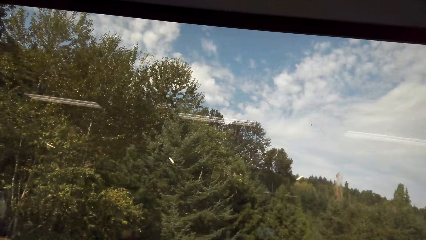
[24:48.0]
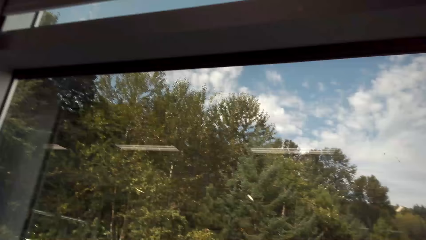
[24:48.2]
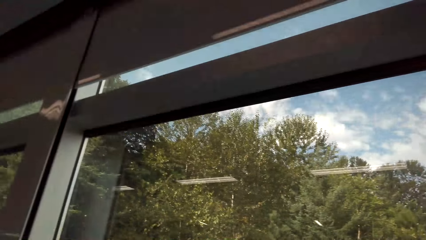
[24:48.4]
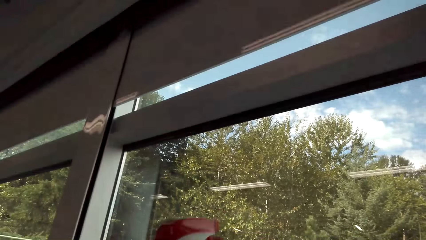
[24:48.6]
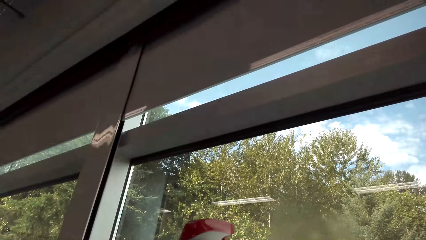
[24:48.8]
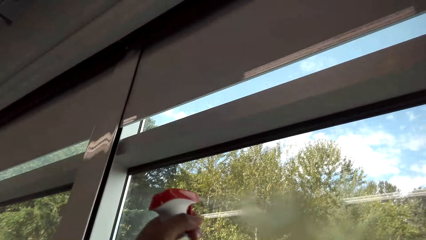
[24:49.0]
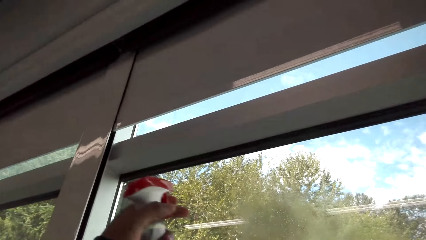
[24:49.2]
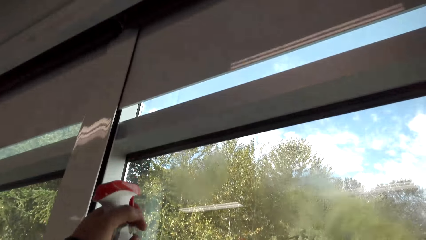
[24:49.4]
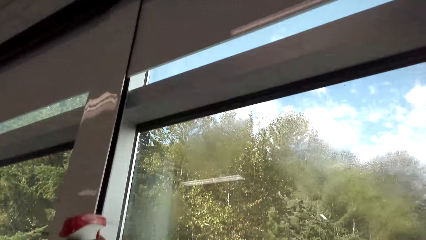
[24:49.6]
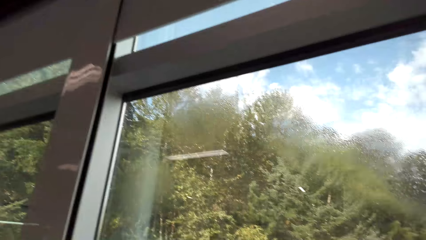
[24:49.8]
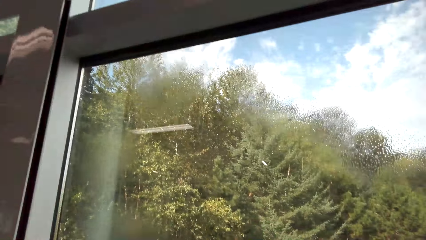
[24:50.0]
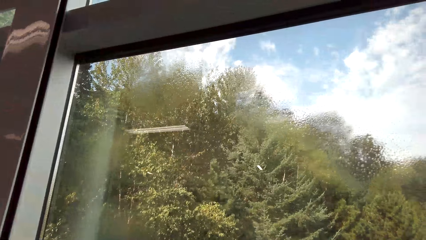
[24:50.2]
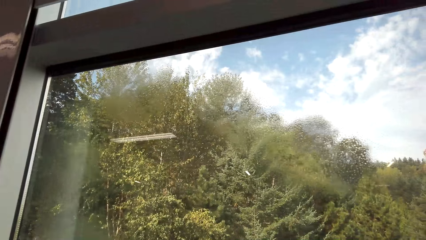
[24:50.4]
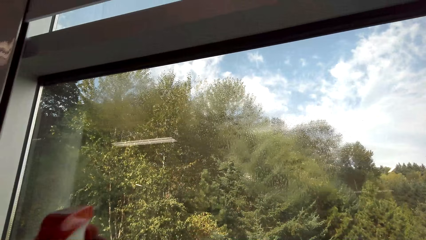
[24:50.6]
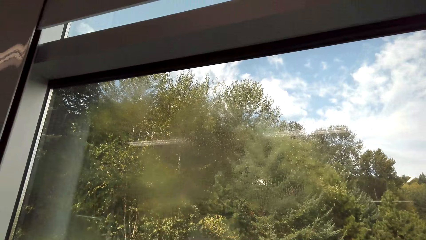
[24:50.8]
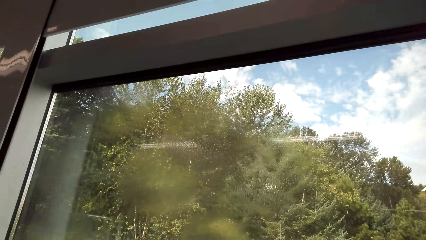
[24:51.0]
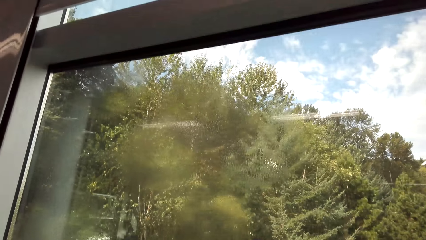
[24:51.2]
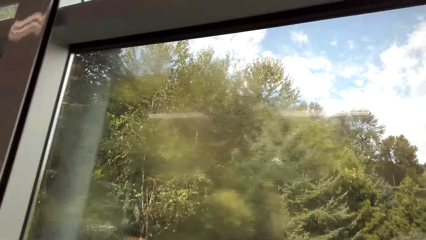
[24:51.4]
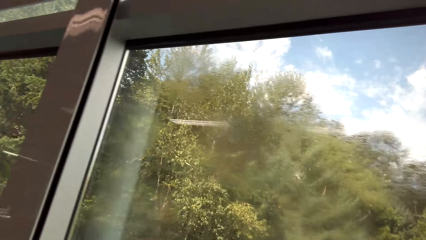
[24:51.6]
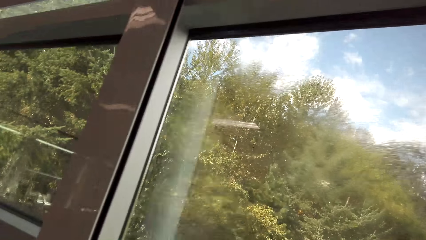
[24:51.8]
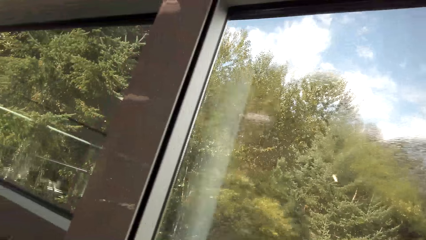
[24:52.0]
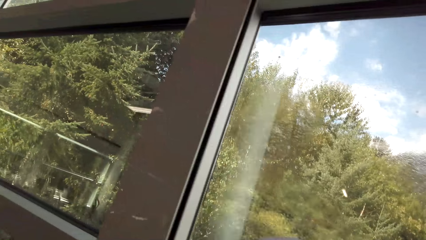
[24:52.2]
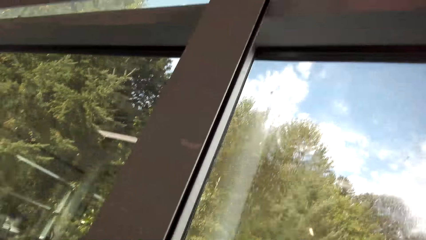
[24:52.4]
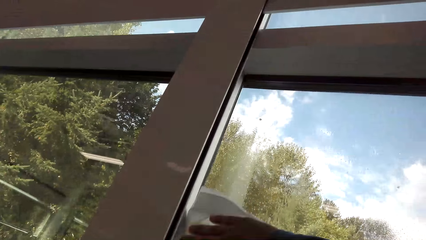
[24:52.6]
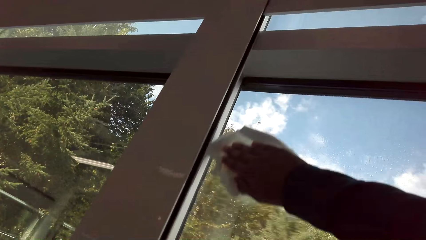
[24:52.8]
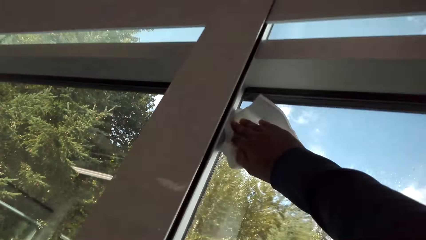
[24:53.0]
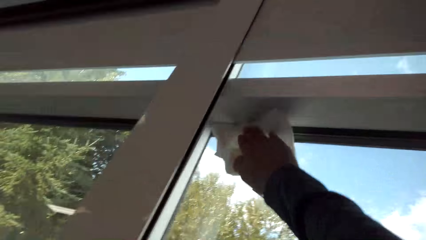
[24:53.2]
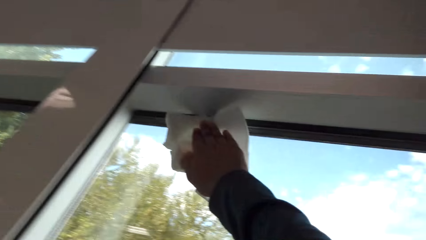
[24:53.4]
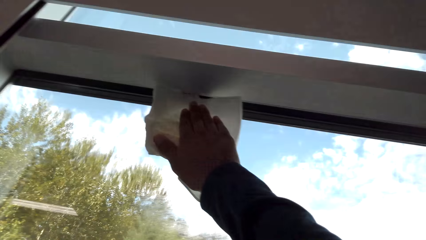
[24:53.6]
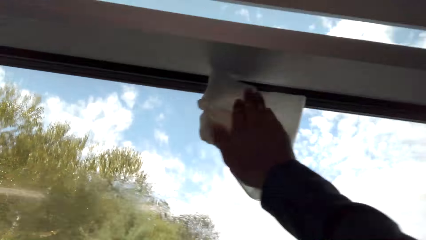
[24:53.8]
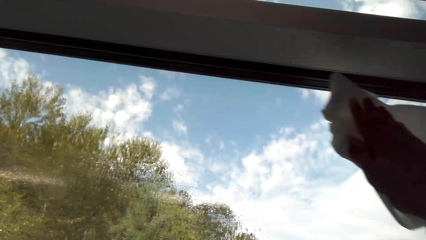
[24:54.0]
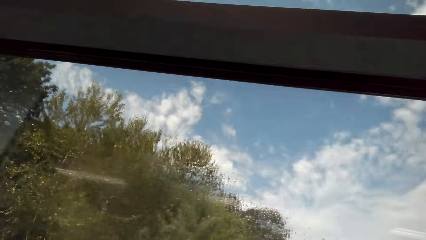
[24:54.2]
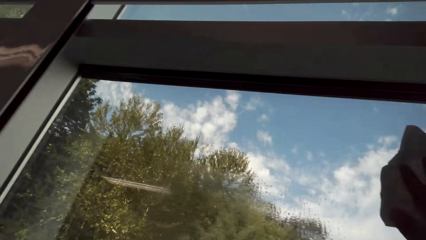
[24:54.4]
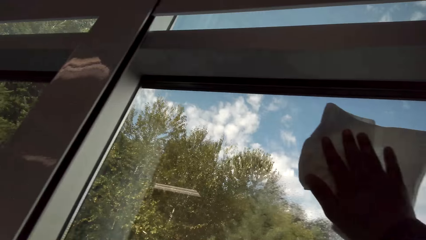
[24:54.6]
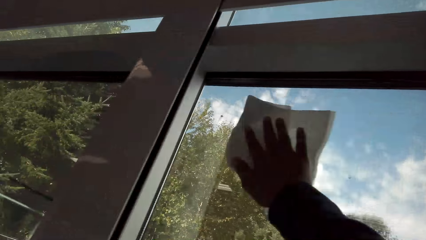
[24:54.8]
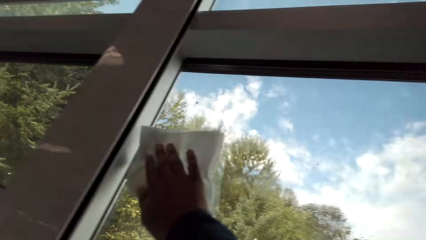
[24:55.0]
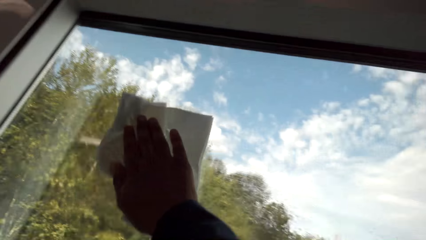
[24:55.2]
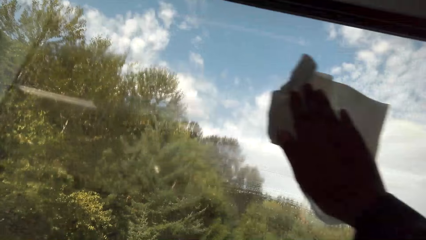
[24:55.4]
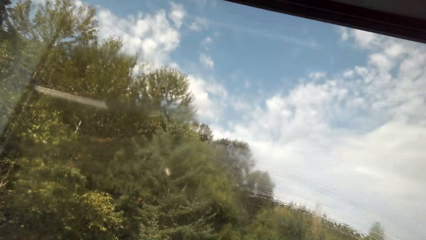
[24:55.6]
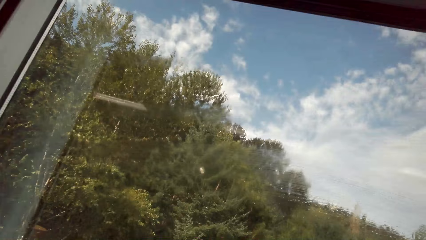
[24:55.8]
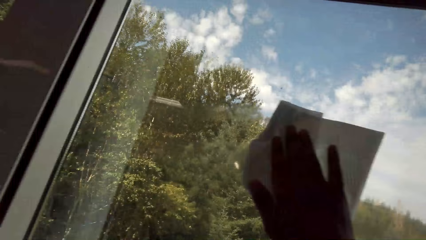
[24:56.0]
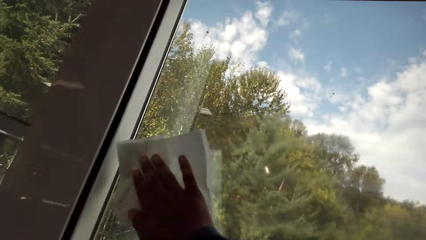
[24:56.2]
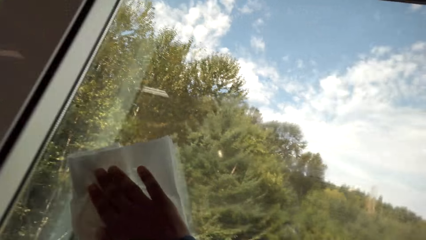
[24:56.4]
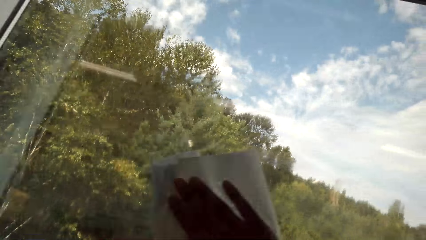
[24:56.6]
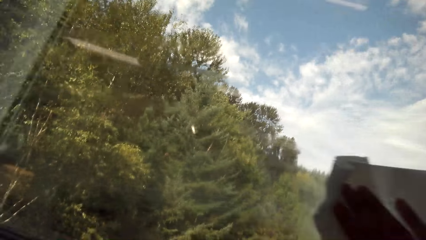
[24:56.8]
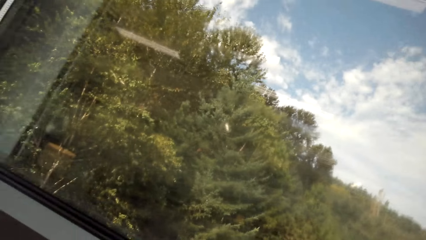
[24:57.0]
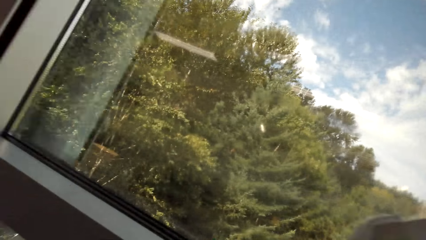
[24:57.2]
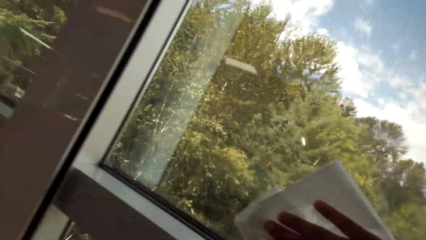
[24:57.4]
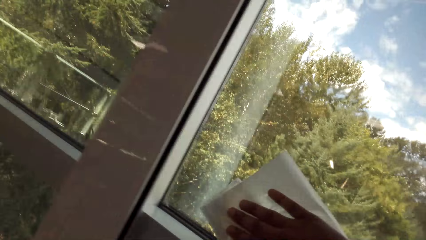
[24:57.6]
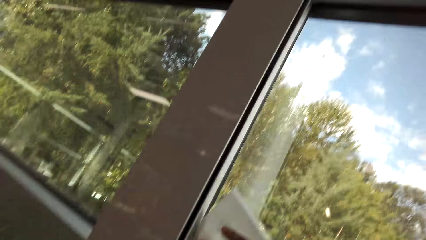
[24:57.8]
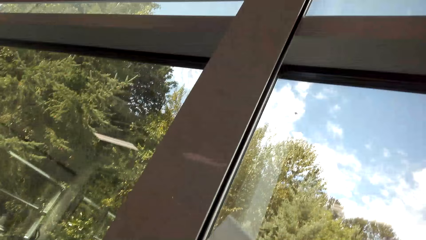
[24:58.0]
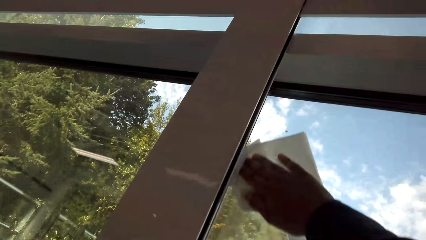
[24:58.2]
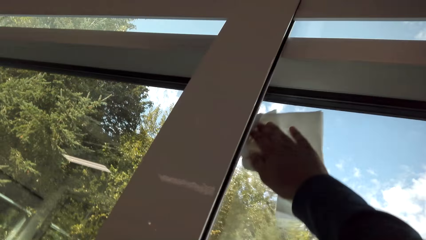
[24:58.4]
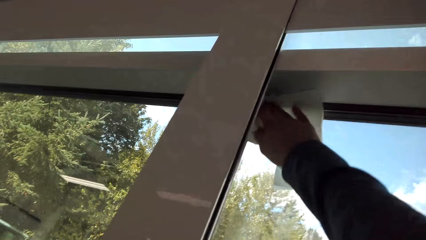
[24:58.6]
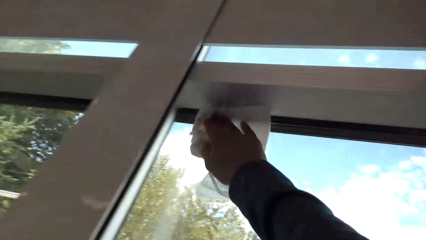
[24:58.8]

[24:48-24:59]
The camera wearer sprays water to the window glass with a water spray can. They wipe the window glass with a paper wipe.

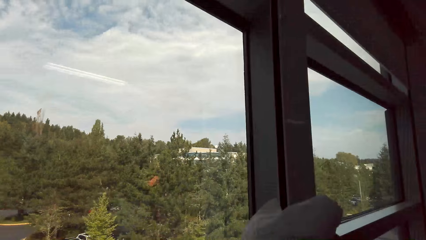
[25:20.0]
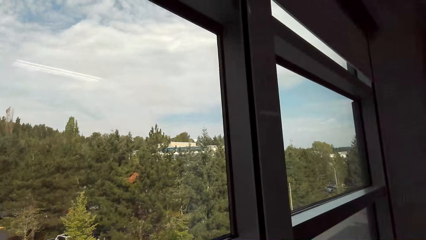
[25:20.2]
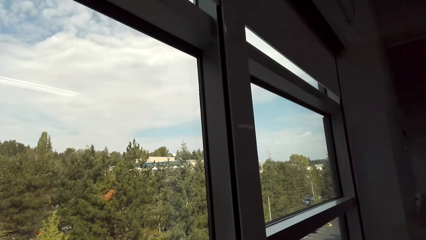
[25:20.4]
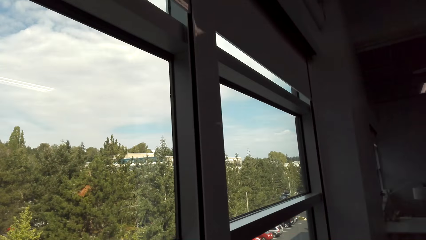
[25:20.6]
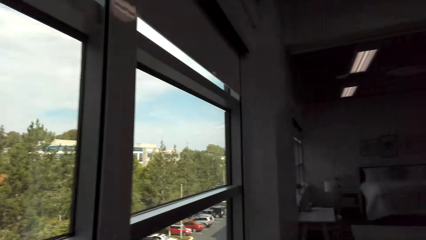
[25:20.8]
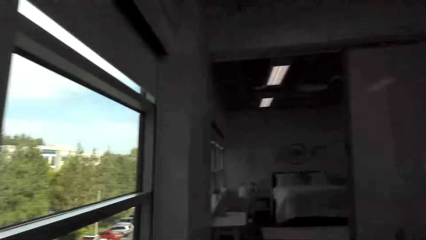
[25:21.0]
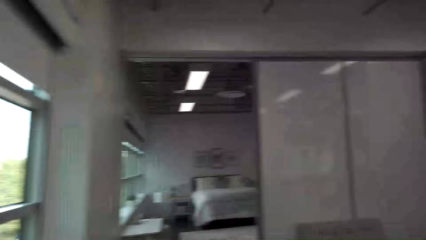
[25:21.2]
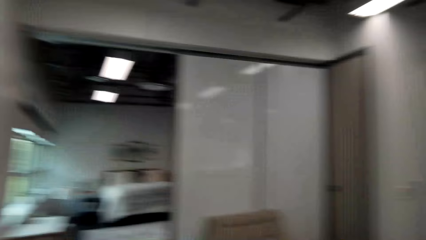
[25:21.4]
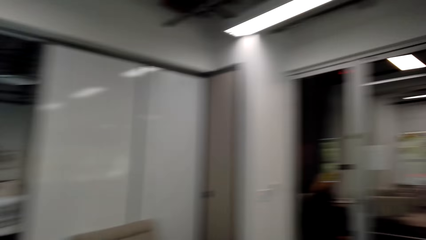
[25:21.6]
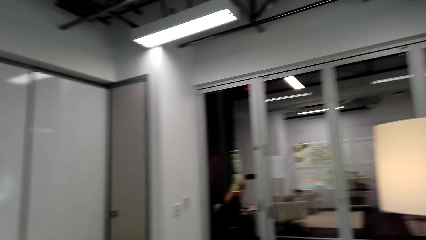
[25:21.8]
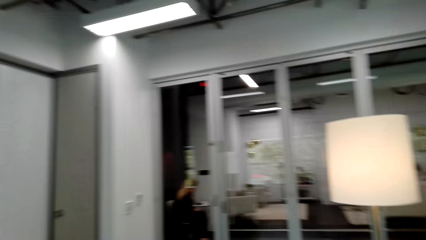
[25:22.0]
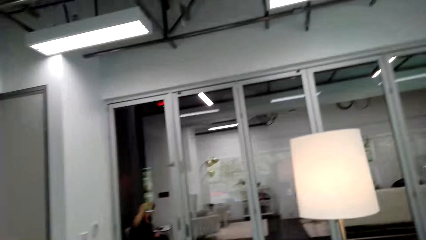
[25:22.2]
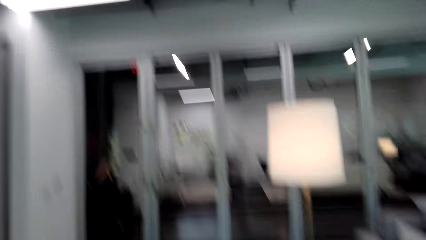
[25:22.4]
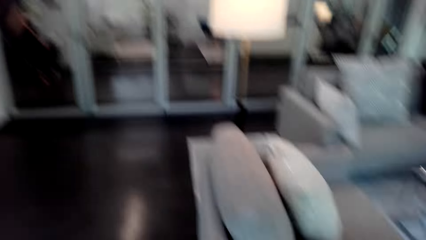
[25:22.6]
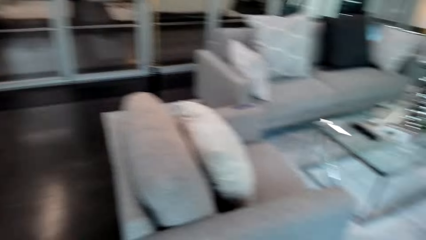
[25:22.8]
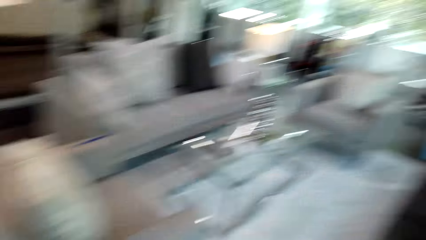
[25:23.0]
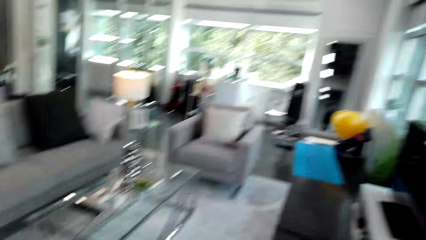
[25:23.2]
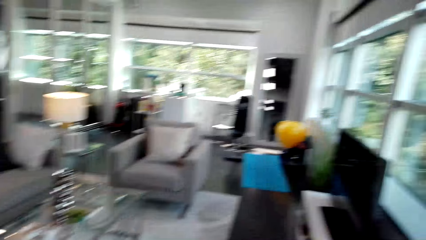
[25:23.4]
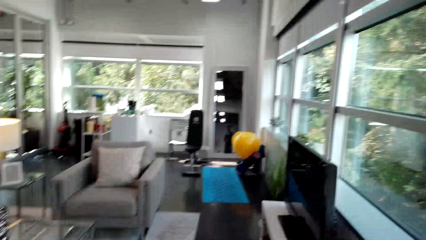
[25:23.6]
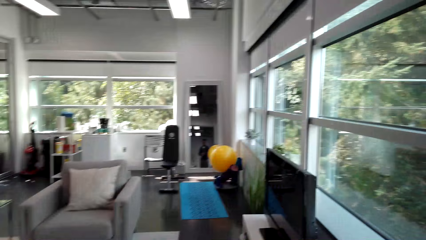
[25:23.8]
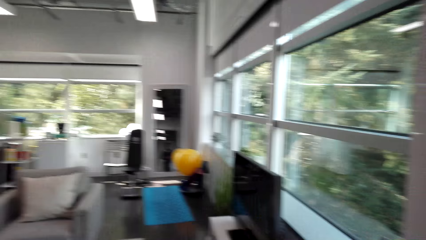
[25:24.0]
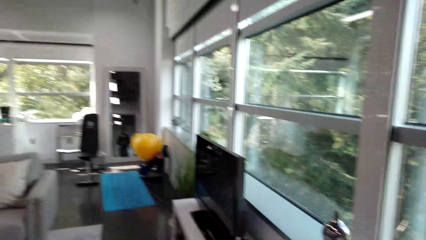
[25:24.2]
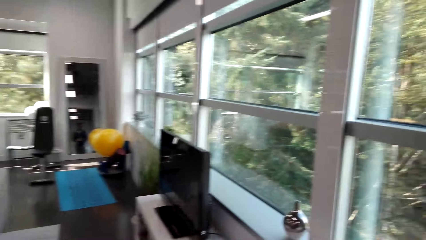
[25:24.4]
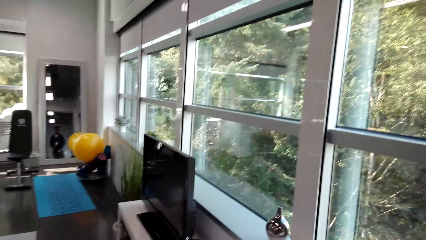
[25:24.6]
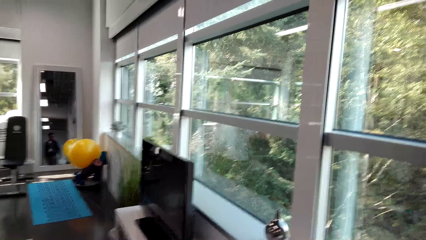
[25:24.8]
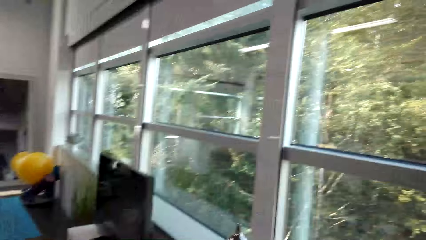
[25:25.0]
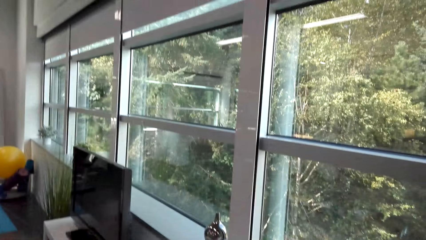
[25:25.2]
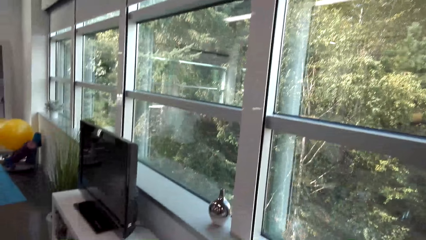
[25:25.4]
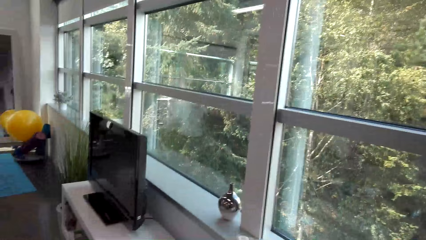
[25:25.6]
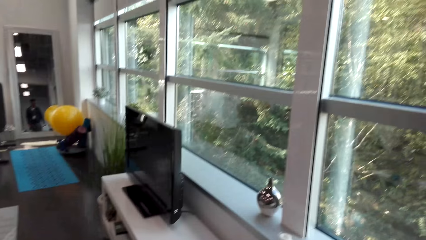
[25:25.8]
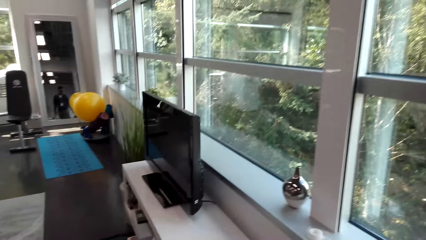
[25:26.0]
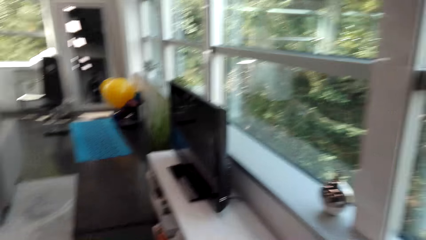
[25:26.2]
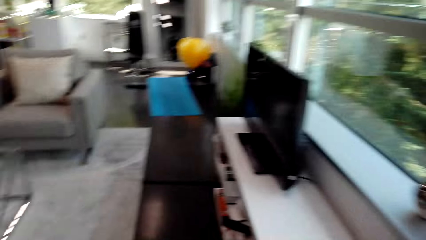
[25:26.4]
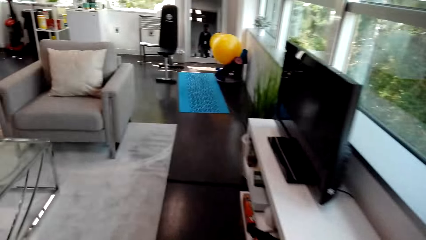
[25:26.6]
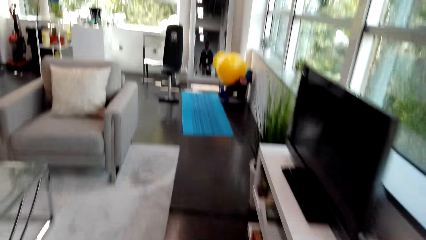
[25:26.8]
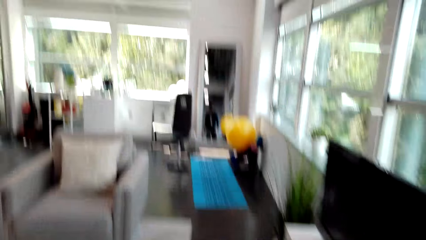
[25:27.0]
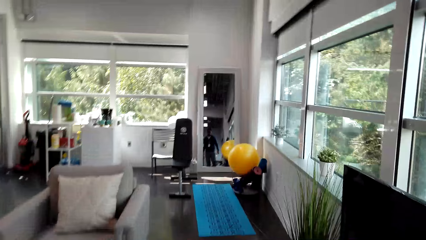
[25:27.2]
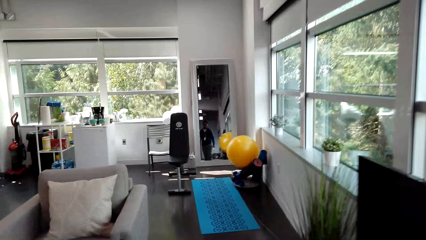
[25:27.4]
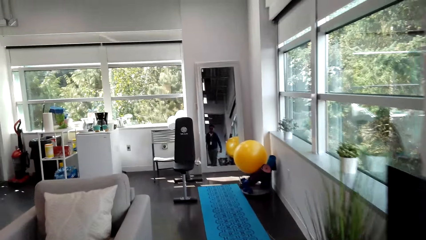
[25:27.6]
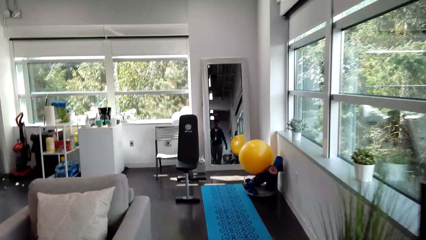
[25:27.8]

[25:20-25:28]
The camera wearer moves around.
